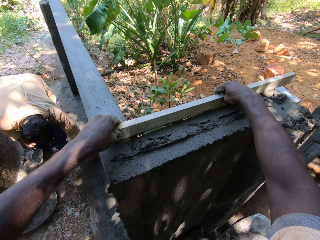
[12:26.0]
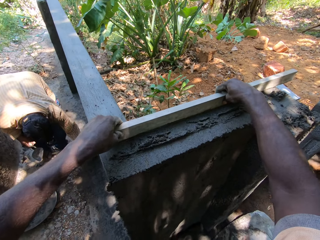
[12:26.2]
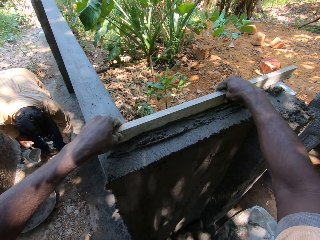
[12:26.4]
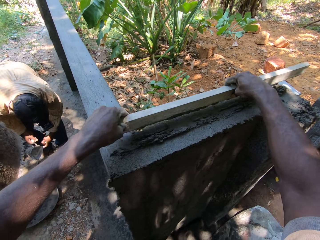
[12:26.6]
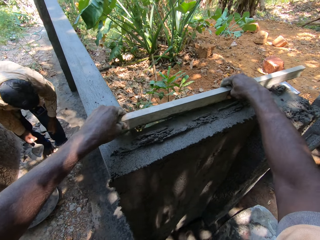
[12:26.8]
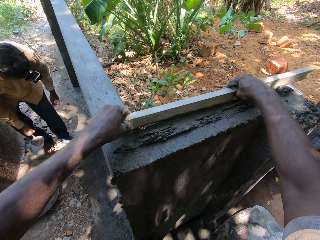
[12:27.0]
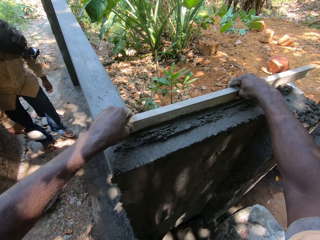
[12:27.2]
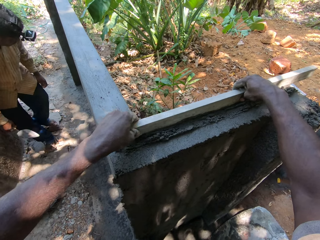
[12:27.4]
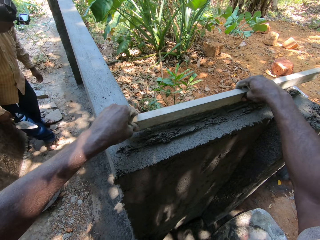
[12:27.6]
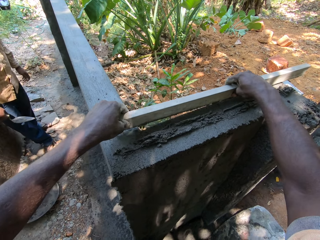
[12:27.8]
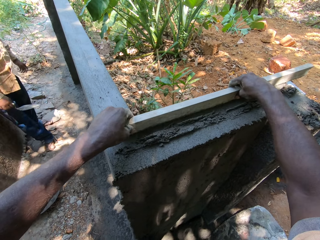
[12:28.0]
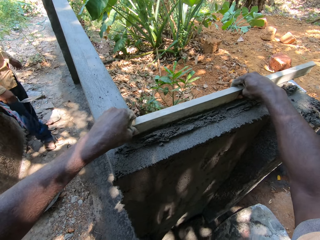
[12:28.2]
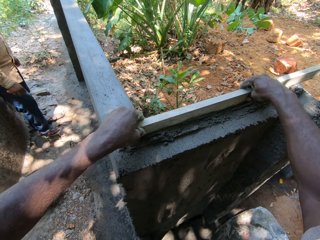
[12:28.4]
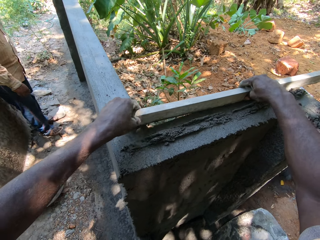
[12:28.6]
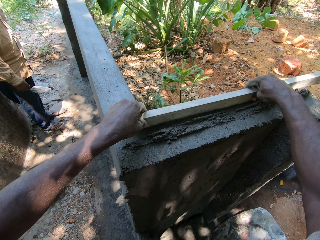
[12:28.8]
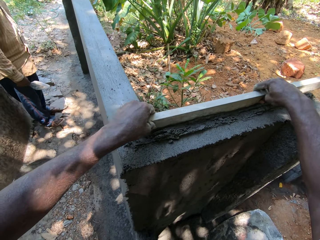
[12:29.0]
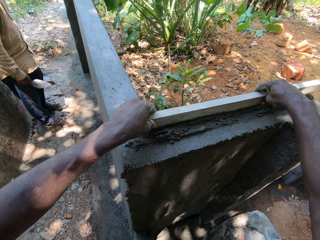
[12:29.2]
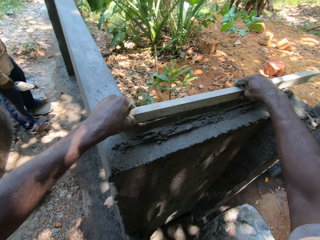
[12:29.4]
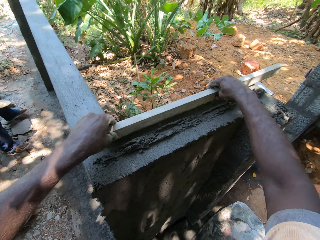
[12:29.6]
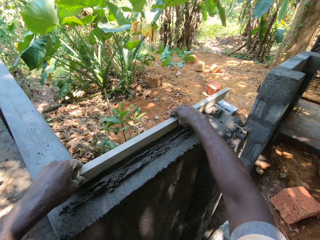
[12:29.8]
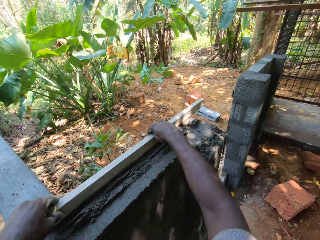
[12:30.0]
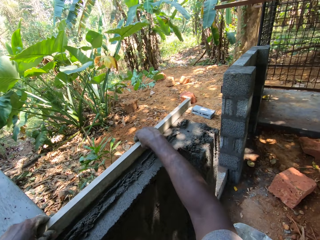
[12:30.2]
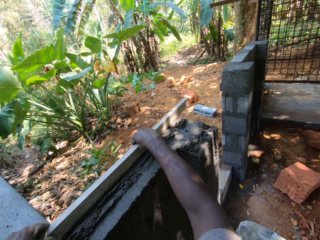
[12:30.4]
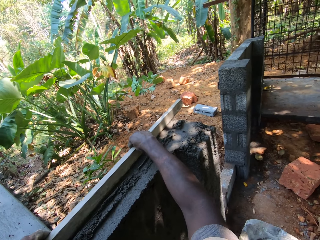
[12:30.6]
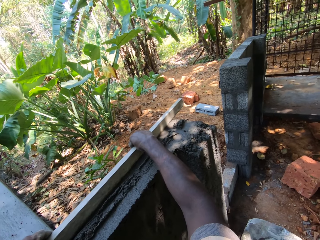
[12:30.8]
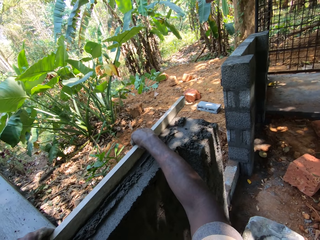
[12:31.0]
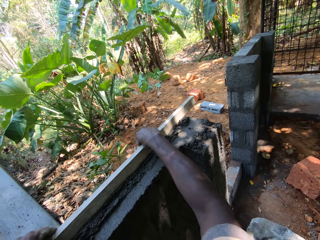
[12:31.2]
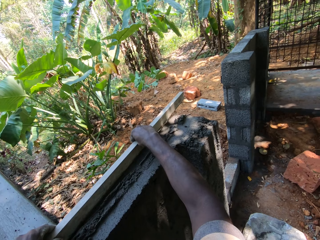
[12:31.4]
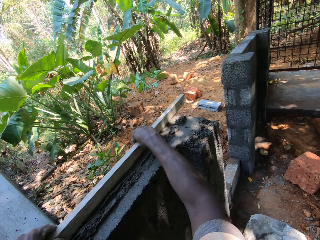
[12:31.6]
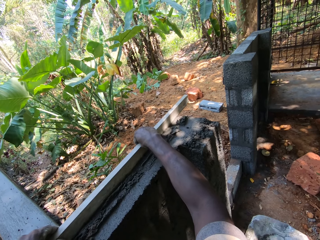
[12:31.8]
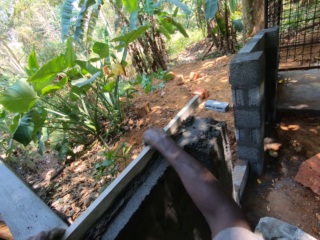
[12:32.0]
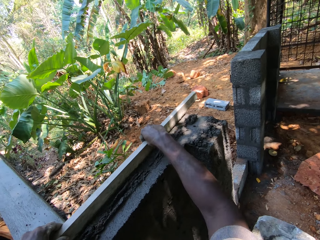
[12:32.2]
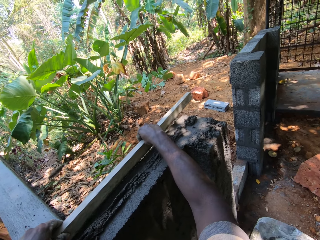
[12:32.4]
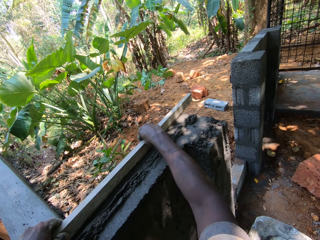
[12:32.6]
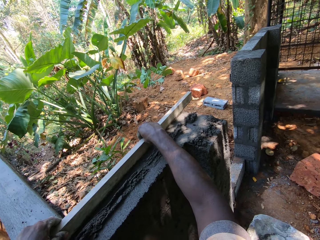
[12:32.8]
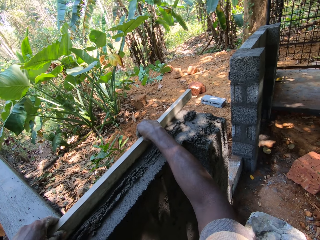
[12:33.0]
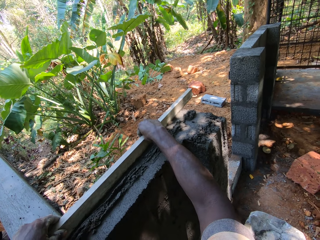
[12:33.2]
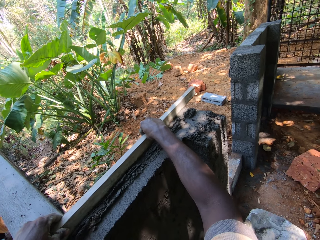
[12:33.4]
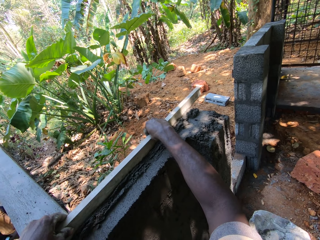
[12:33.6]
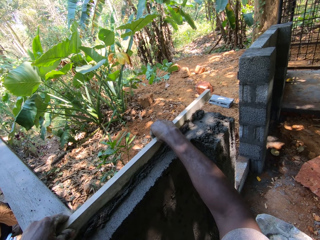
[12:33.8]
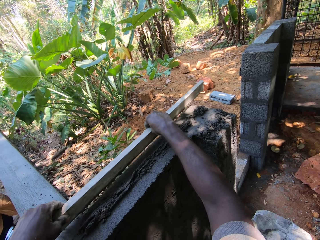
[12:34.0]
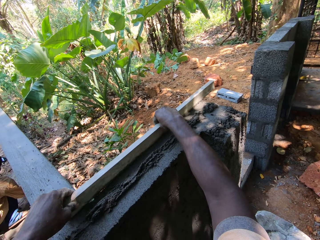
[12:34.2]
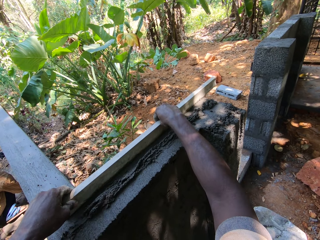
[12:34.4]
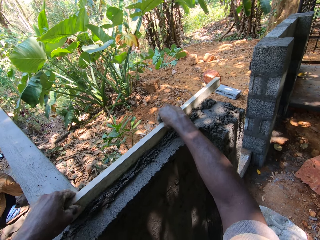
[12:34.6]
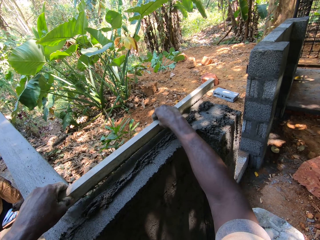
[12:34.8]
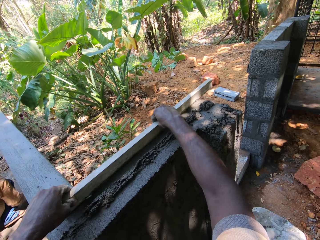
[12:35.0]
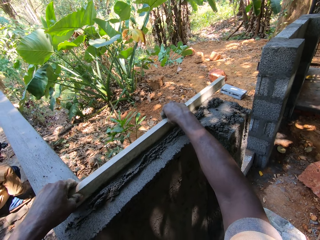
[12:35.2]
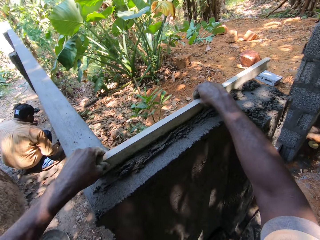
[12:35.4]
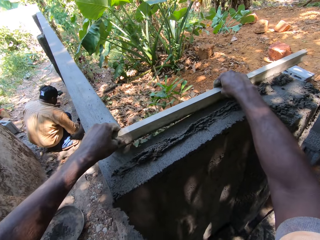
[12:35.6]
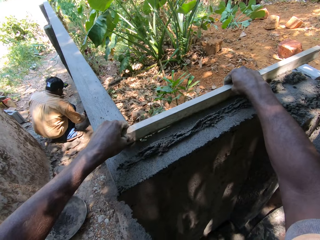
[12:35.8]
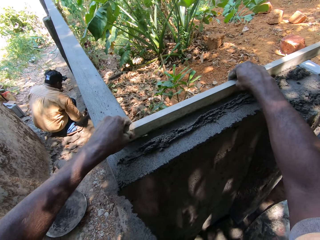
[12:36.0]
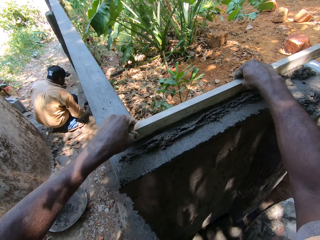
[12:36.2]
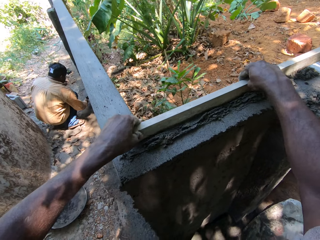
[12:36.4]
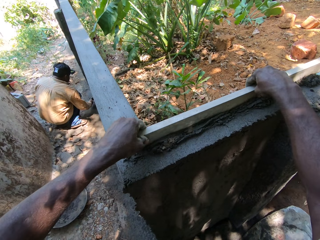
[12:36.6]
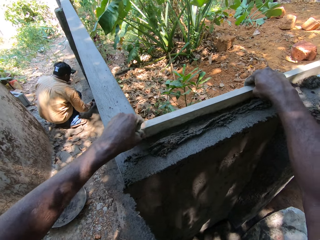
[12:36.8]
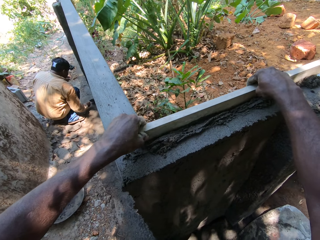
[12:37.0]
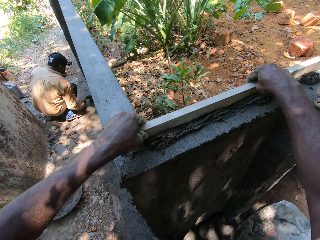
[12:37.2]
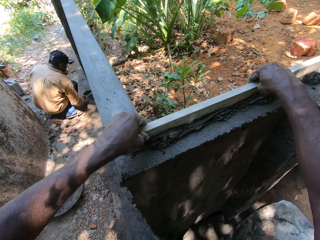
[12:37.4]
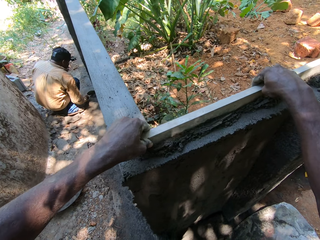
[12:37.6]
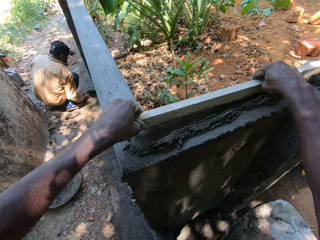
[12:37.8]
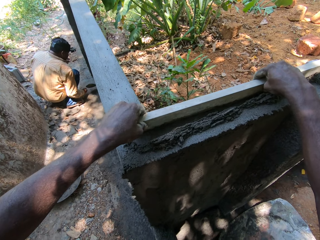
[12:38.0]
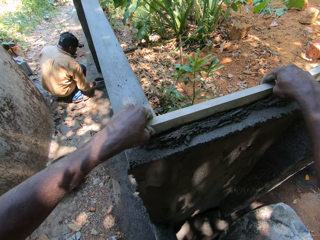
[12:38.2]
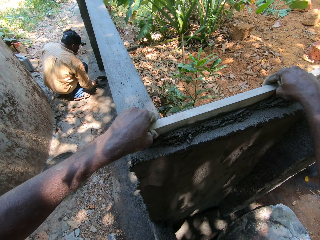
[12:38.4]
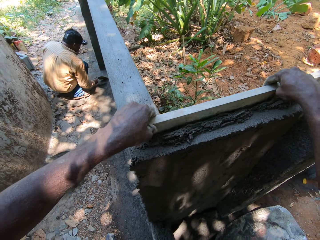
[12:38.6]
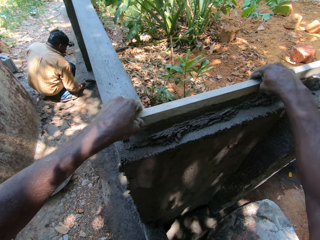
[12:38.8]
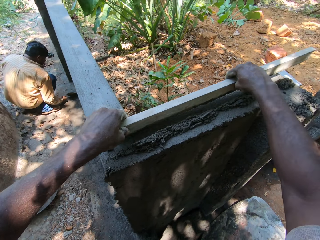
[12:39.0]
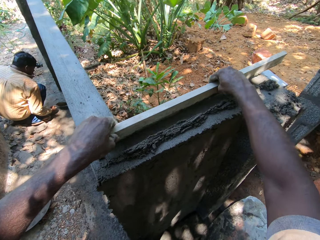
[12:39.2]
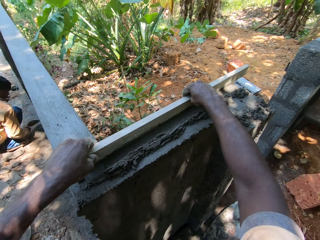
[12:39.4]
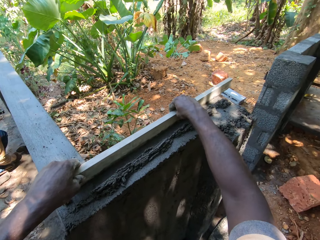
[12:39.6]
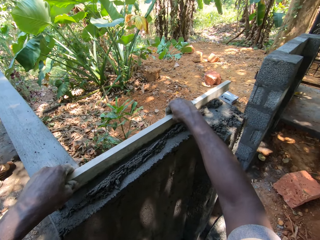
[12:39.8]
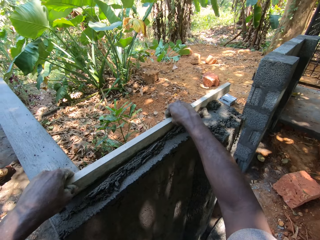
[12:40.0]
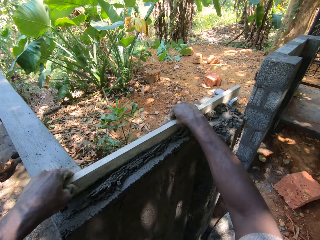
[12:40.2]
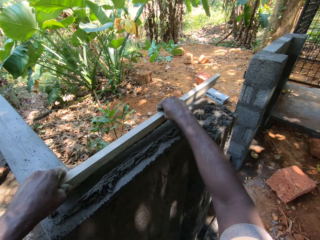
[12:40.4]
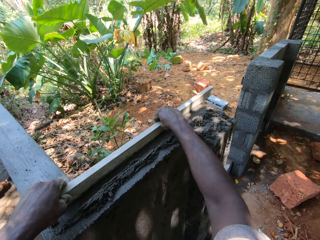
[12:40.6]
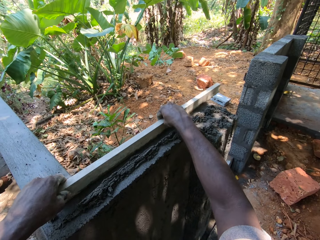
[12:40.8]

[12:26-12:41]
A man picks something. The camera wearer aligns the cement on the wall. The man checks the wall. The camera wearer aligns the cement on the wall. The man aligns the wall. The camera wearer aligns the cement on the wall.

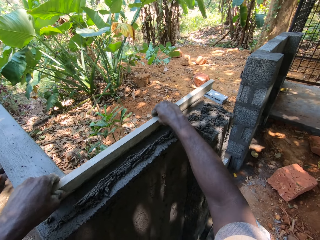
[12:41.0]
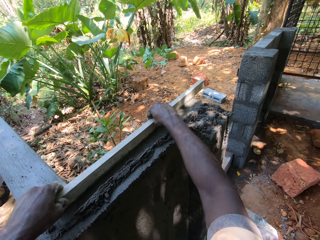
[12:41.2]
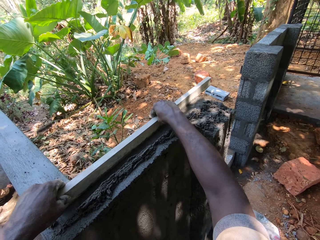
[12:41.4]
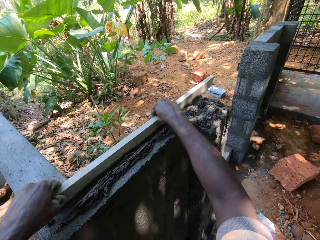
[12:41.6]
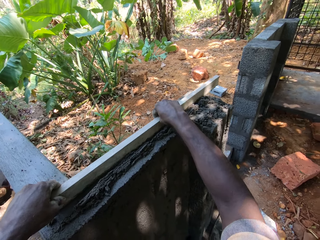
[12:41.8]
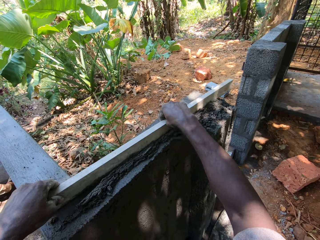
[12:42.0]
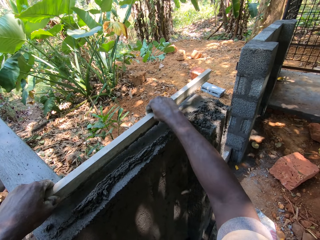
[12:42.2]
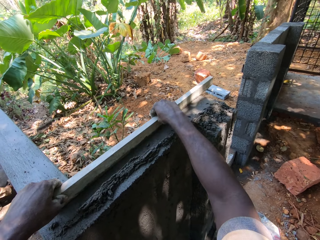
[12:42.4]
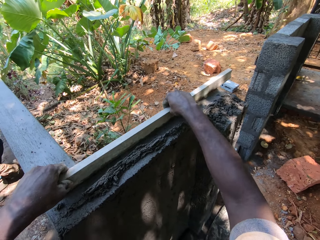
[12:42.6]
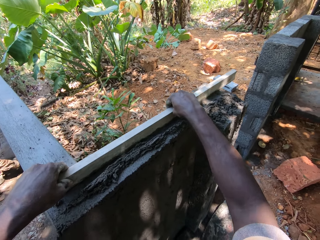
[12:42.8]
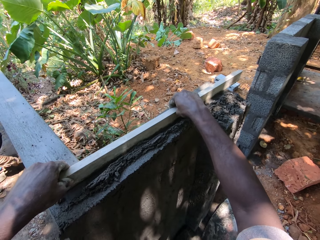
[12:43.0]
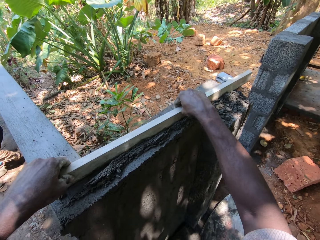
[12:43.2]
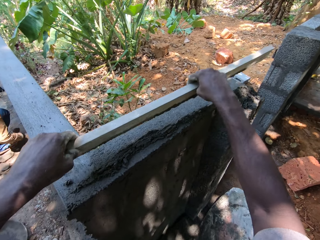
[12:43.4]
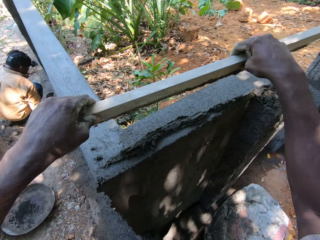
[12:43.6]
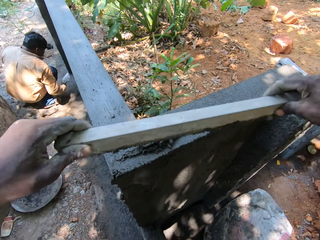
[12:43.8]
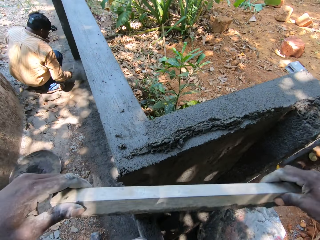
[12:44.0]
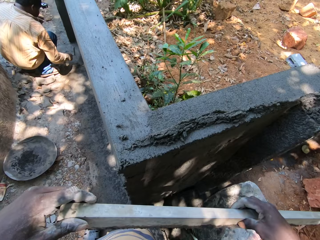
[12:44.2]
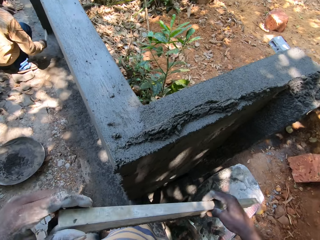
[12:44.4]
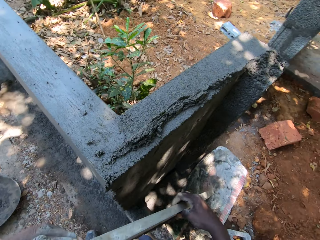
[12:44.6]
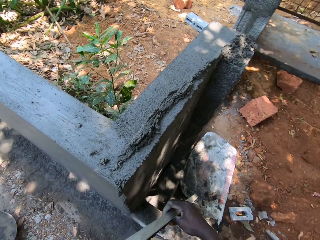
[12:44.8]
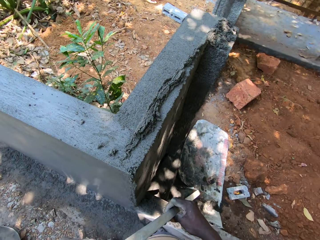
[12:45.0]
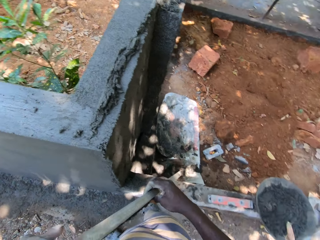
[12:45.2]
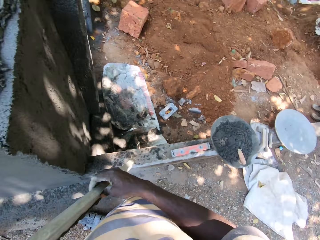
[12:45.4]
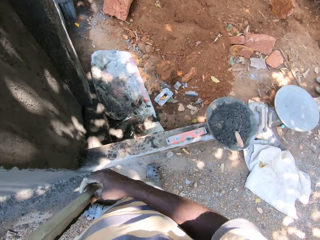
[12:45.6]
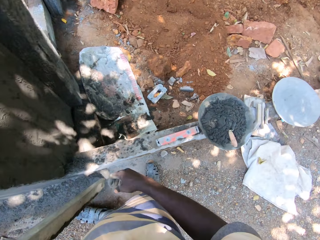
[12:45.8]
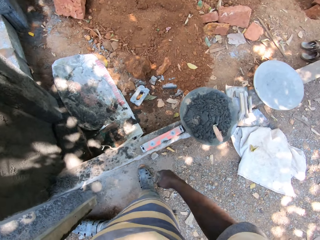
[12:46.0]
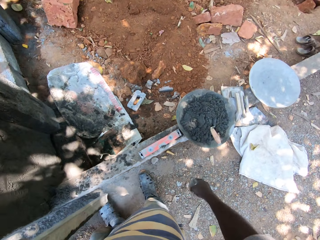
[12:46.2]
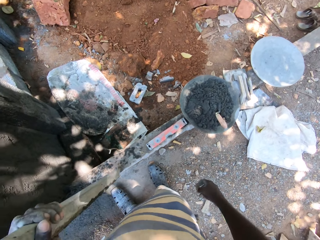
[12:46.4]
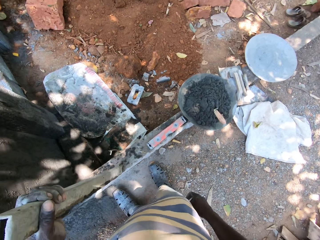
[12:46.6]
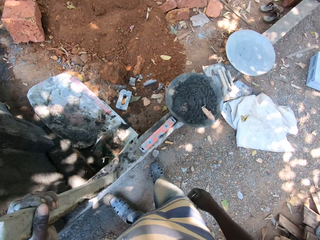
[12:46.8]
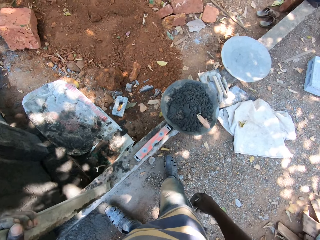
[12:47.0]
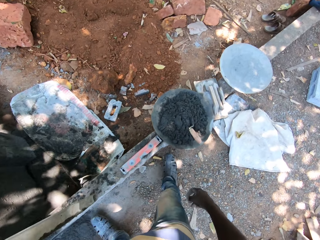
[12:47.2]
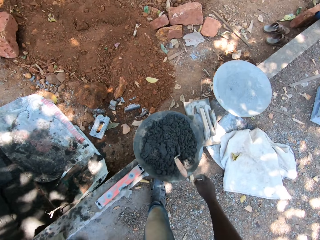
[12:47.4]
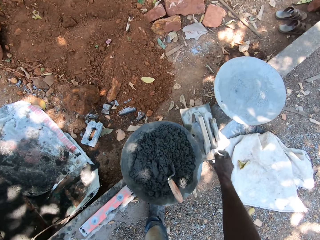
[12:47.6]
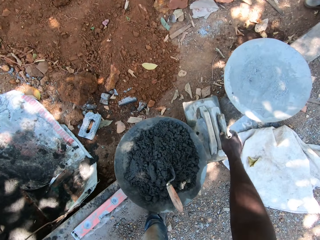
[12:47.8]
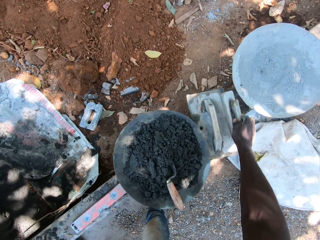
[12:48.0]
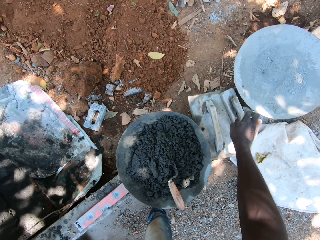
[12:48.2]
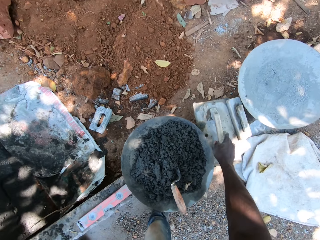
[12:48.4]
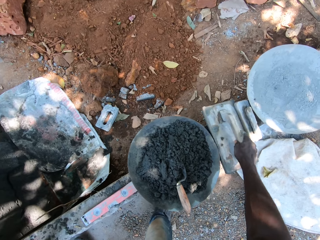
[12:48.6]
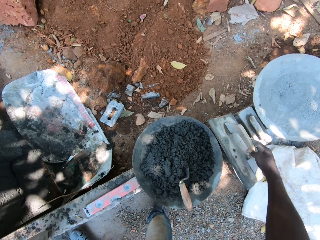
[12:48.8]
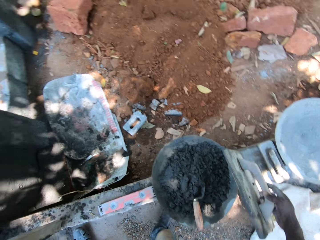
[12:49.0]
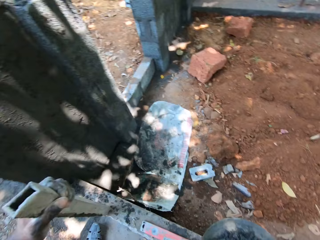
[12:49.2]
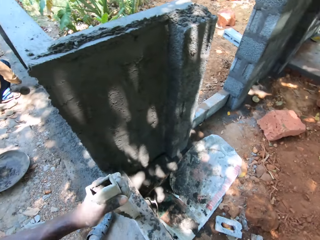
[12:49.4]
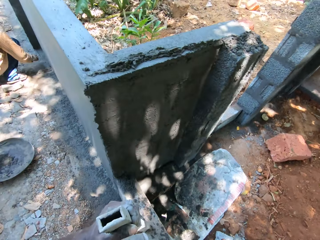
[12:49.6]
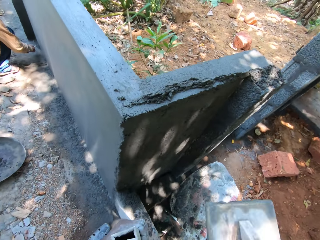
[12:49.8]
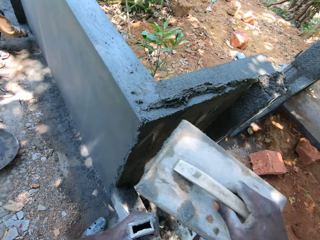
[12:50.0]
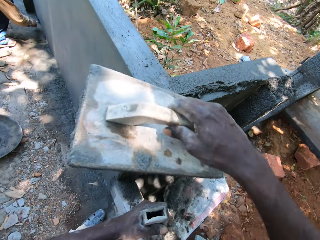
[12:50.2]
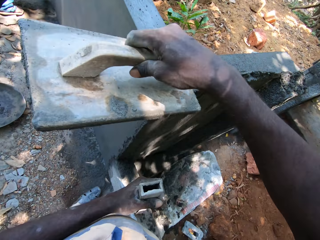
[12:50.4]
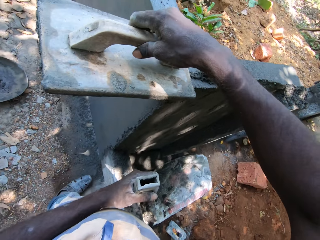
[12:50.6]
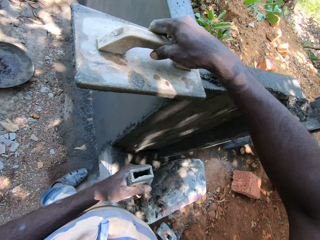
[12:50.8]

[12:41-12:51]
The camera wearer removes the metal rod from the fence with both hands. He looks around the construction site. He picks a wooden level trowel or plaster trowel from the ground with his right hand. He moves the plaster trowel. He drops the wooden level trowel on the ground with his right hand. He picks the wooden level trowel from the ground with his right hand. He aligns cement on the wall.
